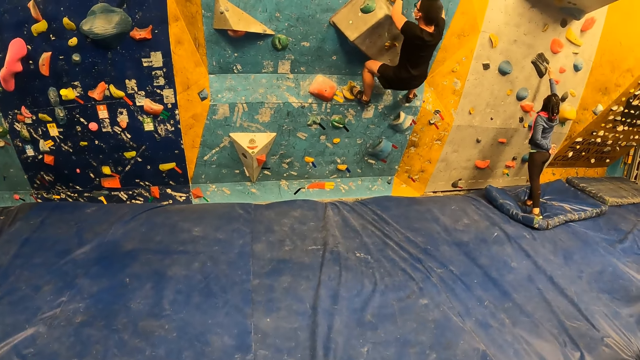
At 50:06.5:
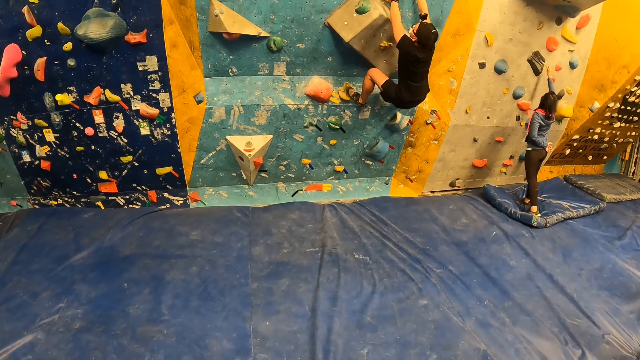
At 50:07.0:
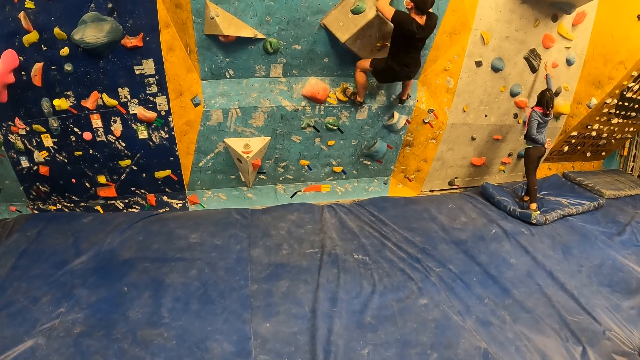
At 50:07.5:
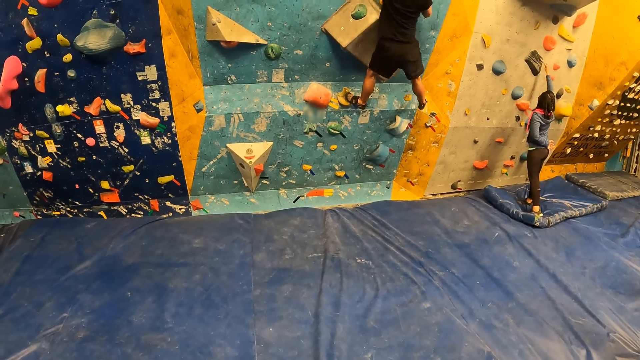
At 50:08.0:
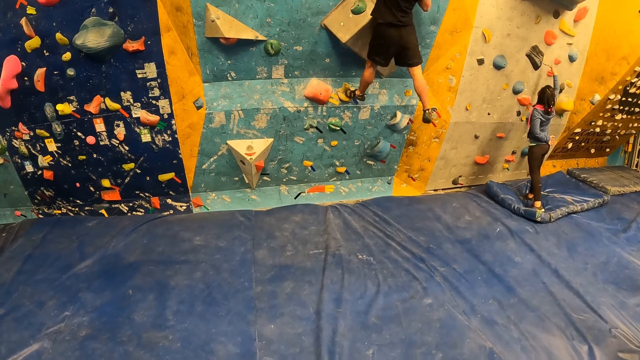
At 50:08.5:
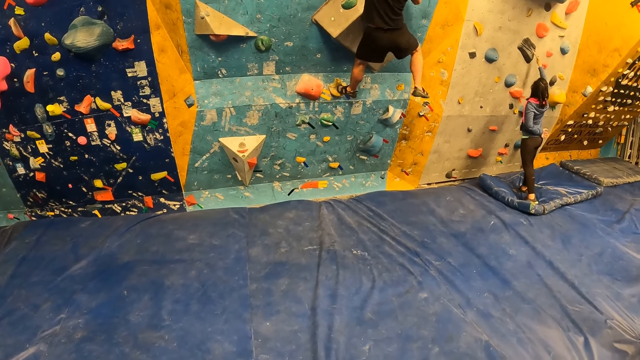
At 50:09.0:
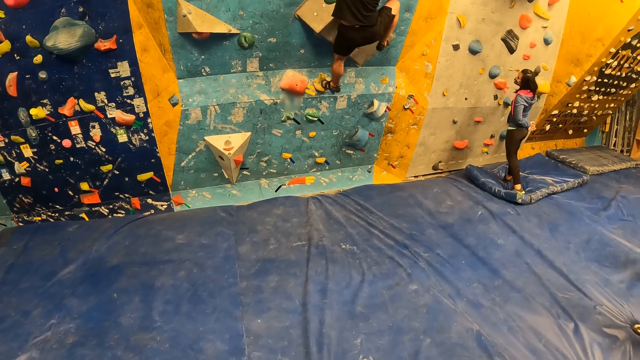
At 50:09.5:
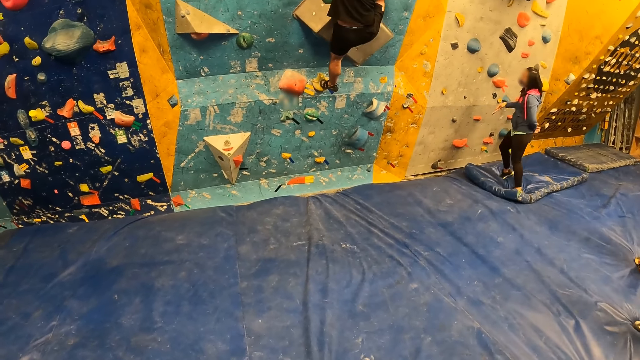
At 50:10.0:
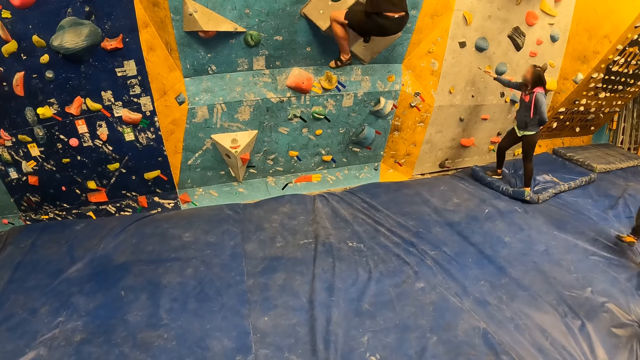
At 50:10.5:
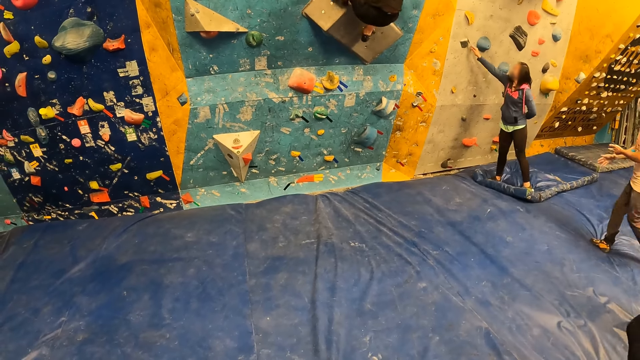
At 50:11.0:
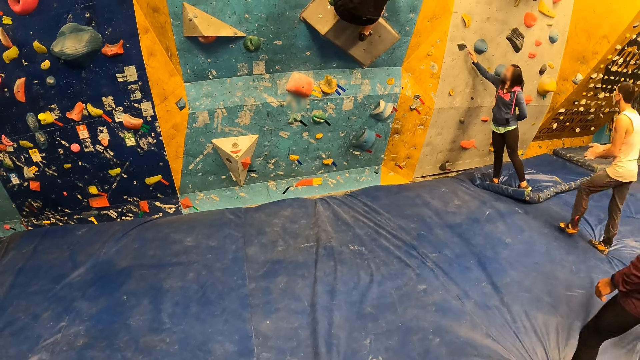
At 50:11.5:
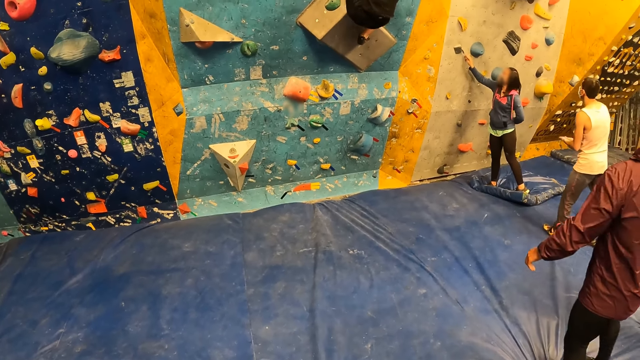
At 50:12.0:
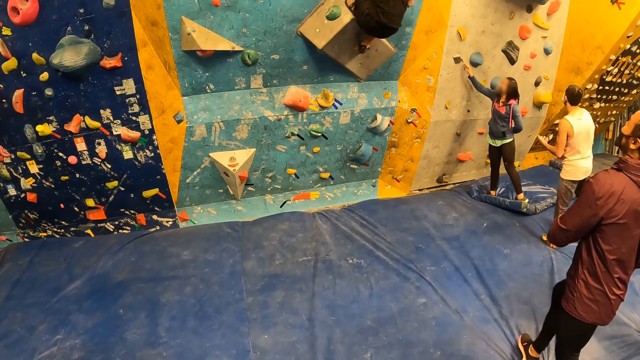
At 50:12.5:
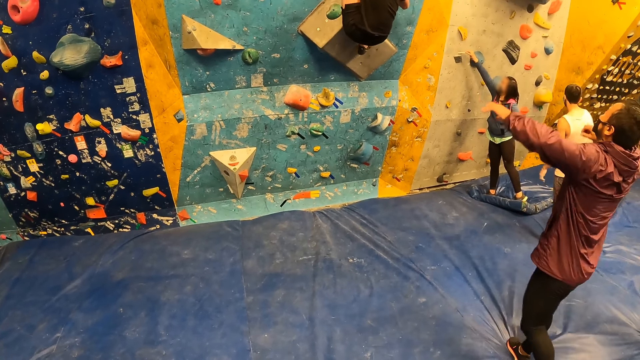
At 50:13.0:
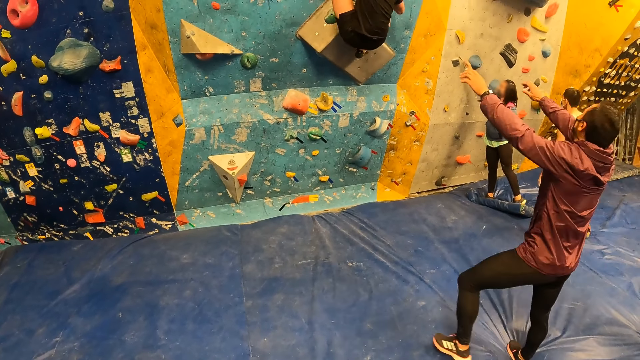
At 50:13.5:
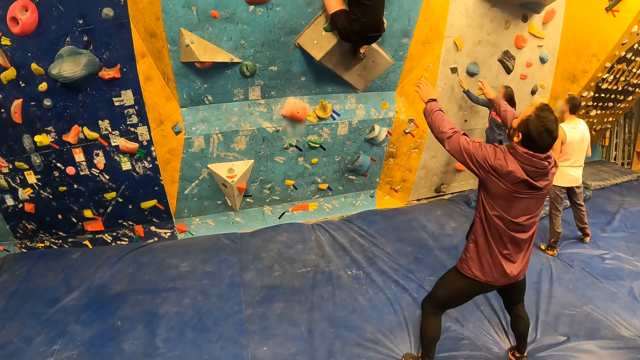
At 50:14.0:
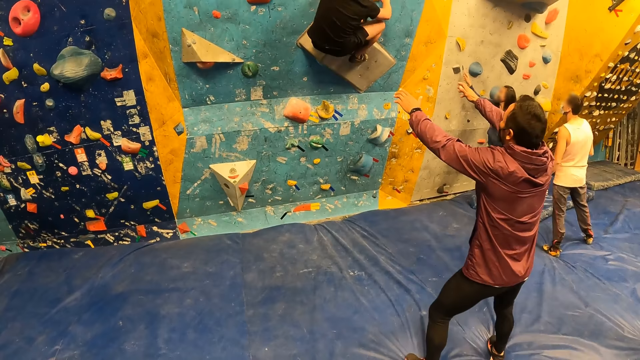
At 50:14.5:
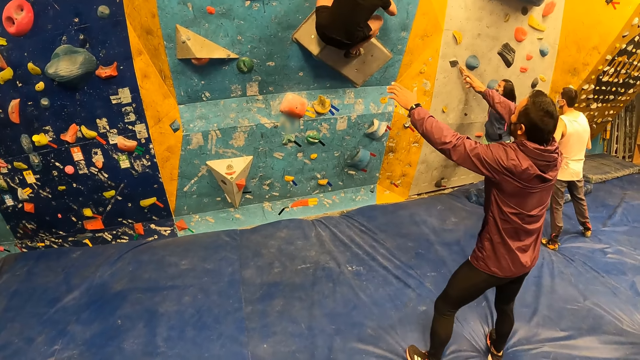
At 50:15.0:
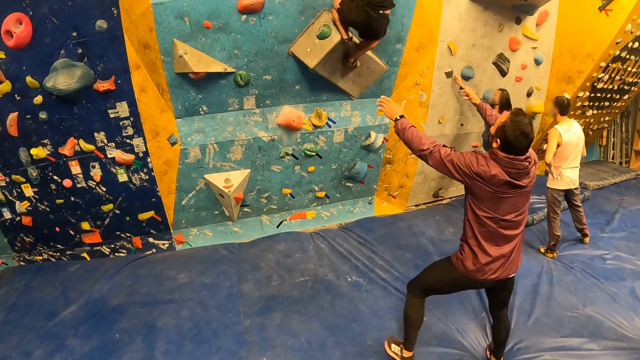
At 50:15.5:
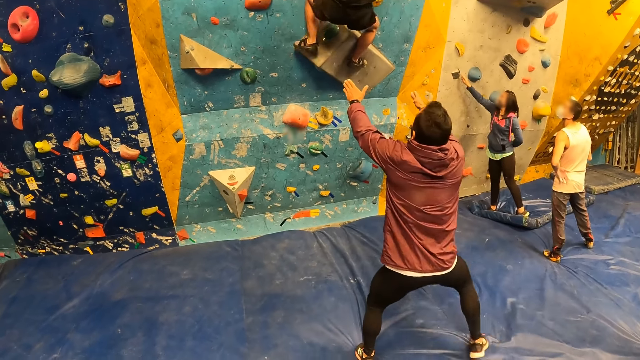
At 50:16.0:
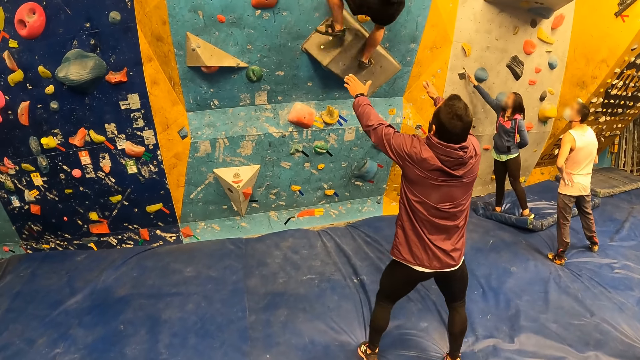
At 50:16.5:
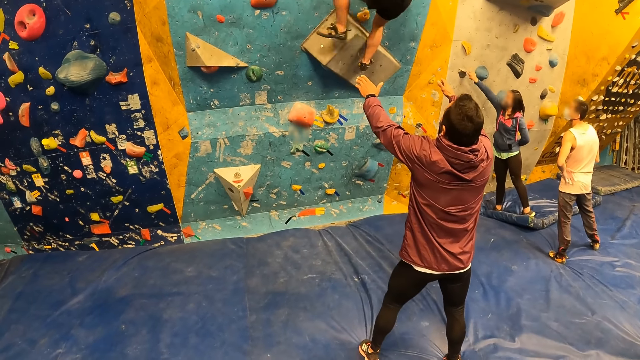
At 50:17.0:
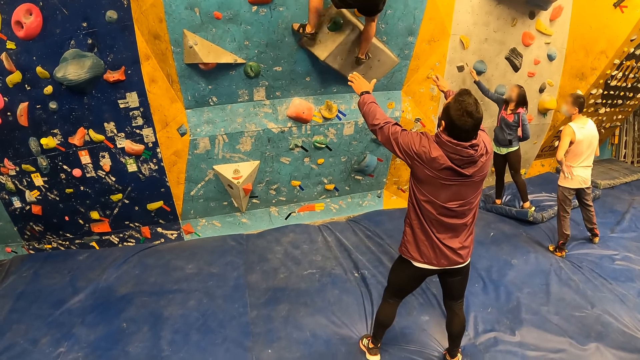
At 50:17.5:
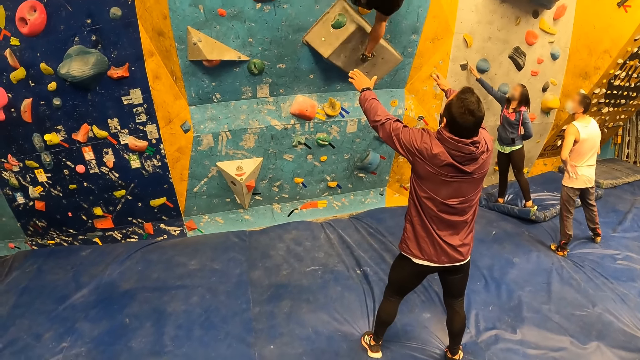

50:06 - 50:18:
A woman cleans the climb hold on the bouldering wall with a brush in her right hand.

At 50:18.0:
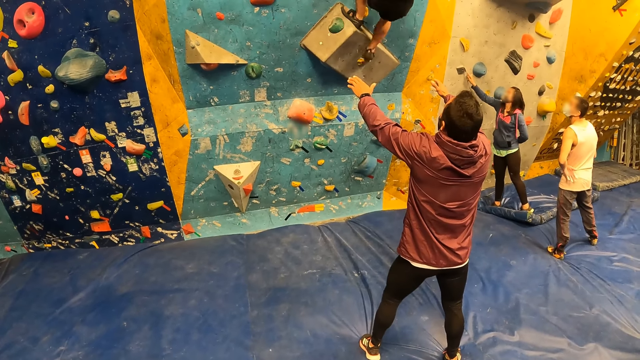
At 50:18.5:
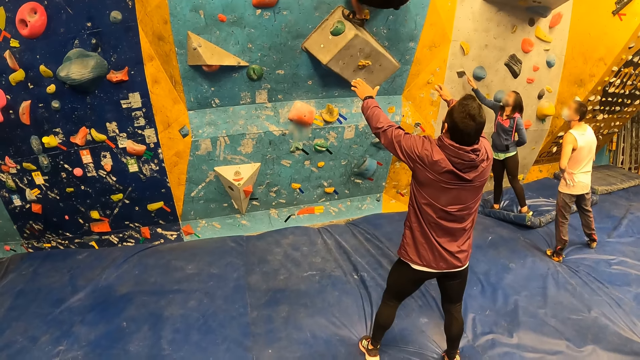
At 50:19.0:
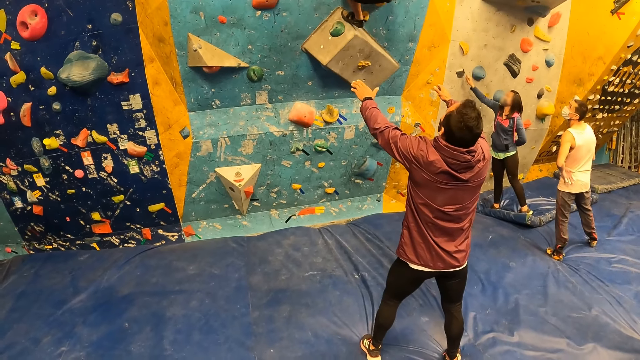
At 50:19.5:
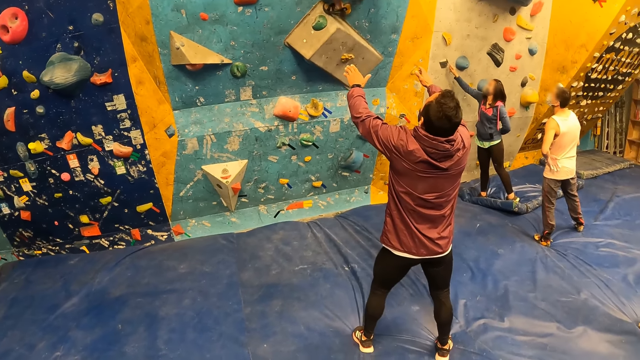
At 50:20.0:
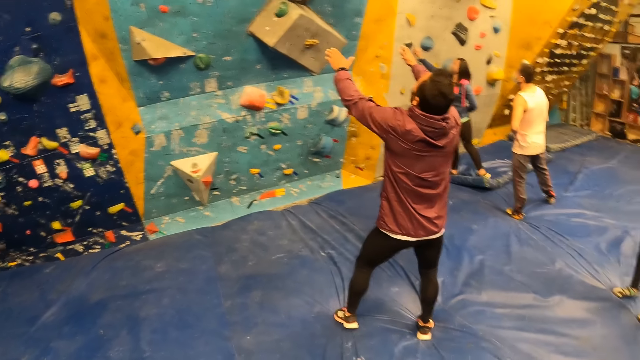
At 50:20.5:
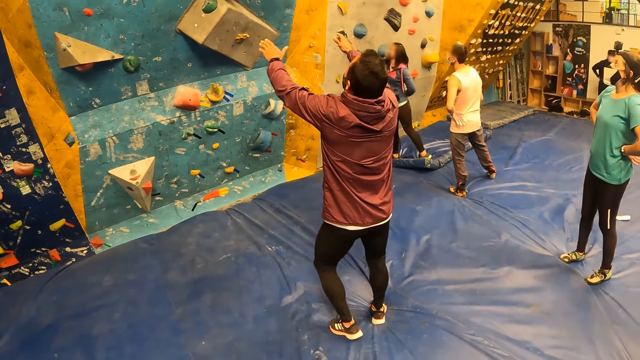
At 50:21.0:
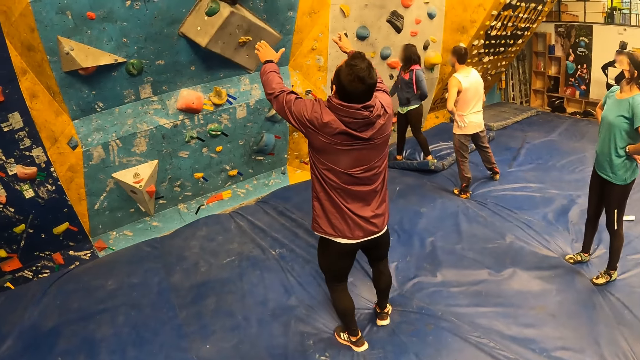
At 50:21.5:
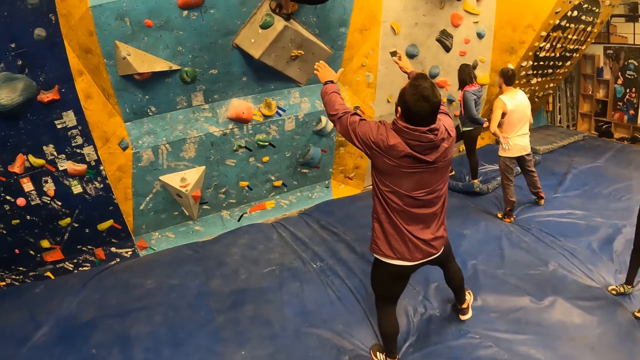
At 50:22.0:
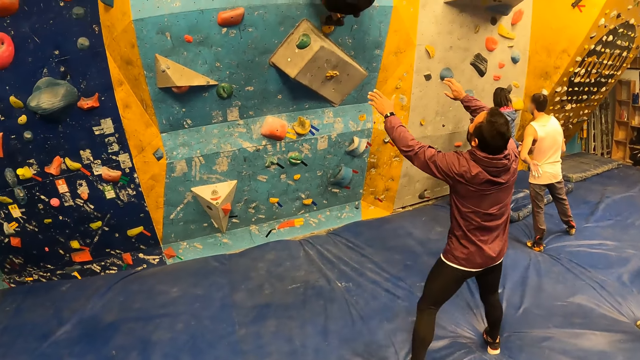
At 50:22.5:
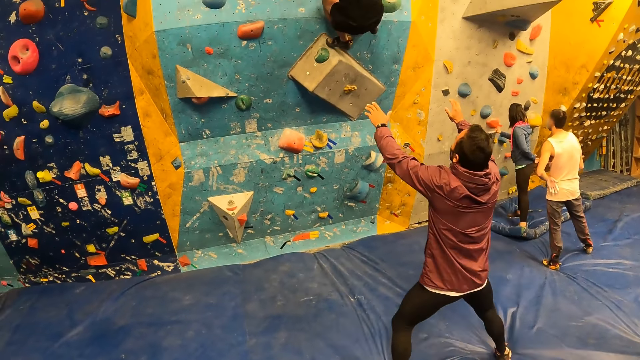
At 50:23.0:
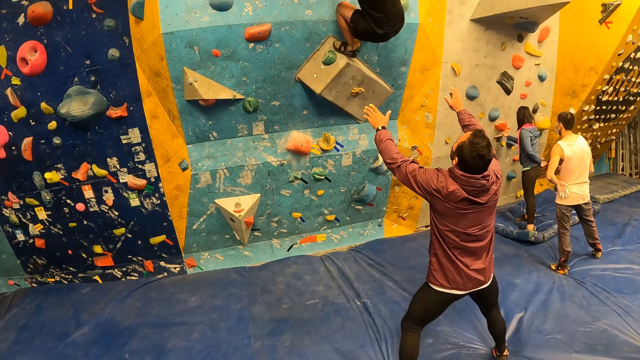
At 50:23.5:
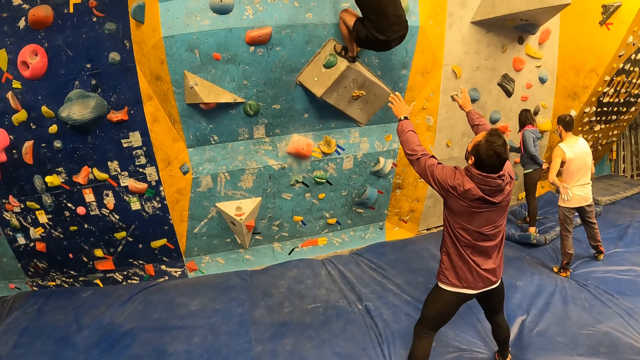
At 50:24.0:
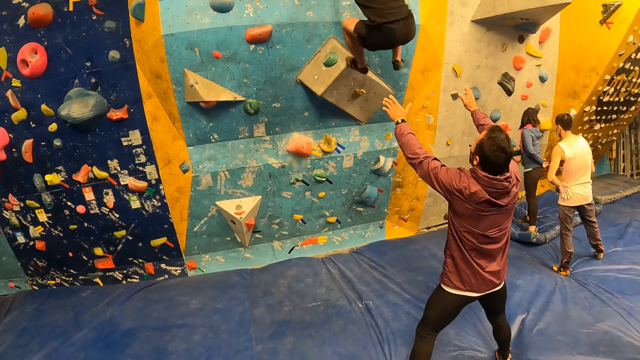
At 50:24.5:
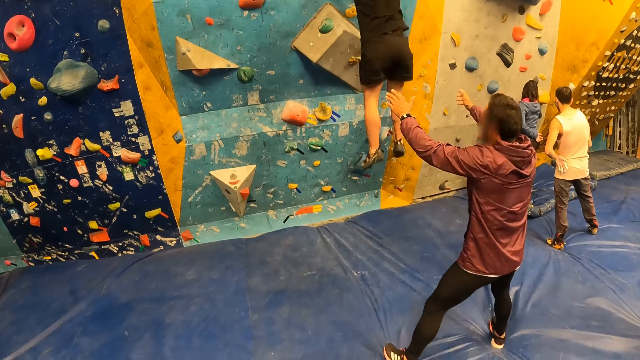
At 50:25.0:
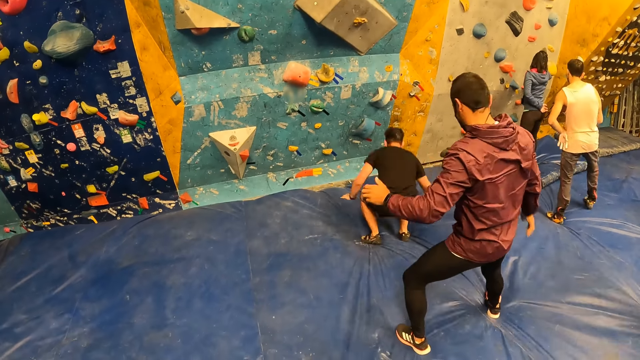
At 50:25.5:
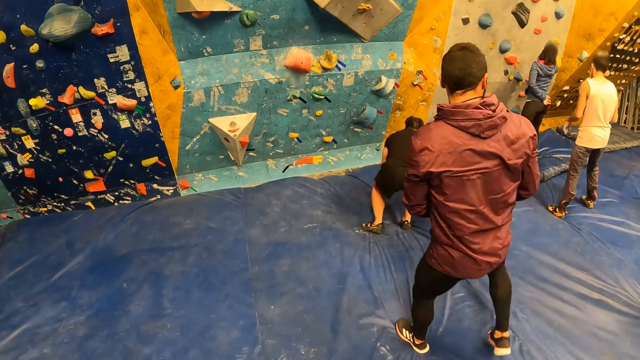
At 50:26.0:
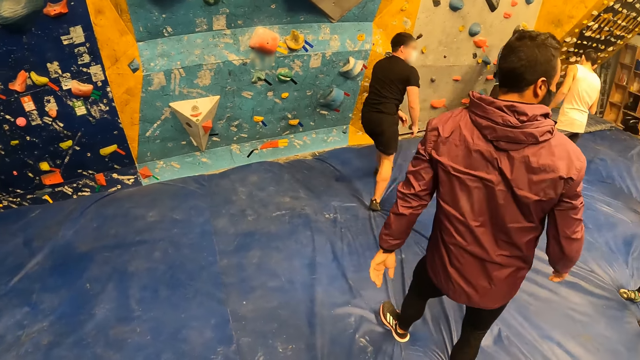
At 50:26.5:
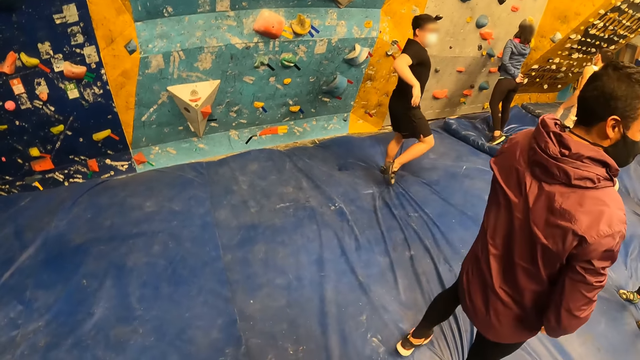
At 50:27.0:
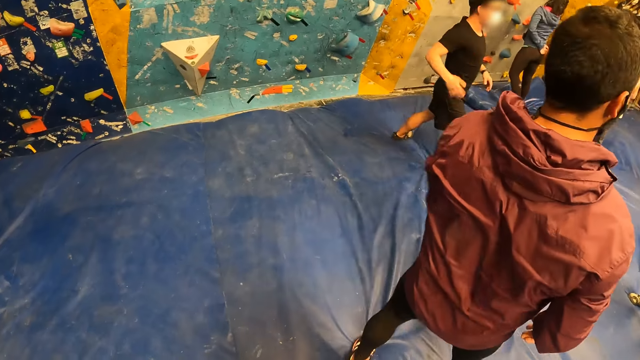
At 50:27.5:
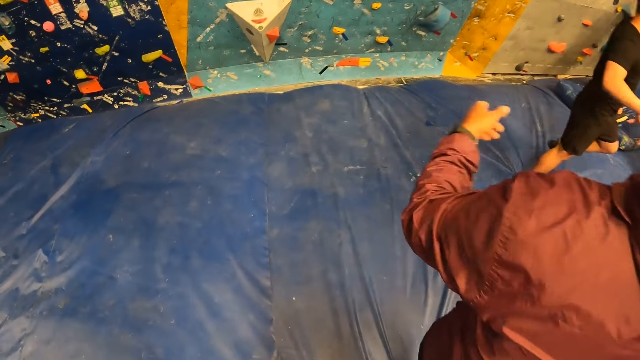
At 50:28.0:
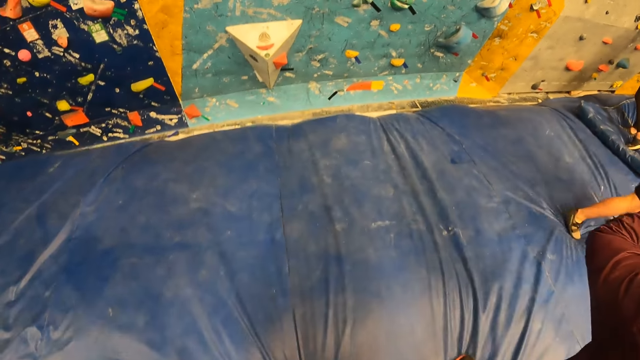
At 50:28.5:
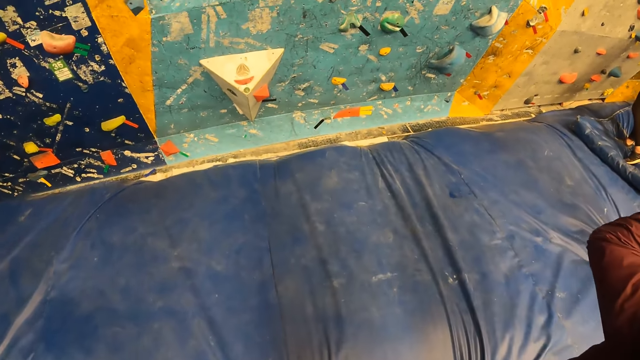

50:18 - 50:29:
A man falls from the bouldering wall. The camera wearer moves forward.
